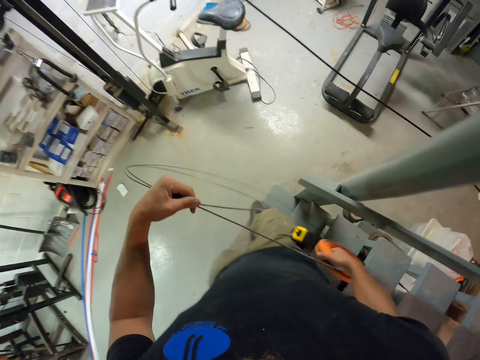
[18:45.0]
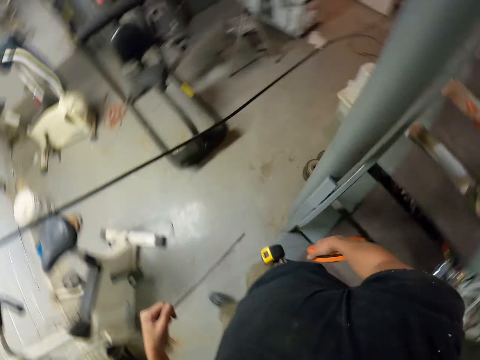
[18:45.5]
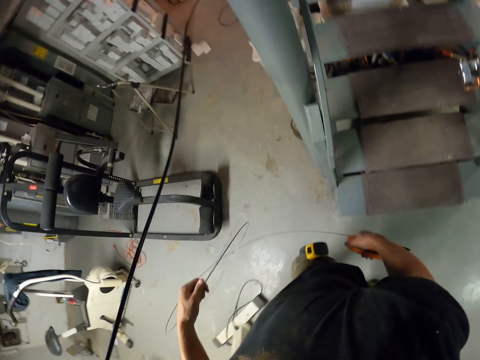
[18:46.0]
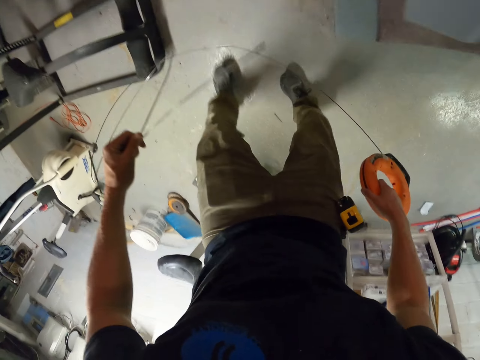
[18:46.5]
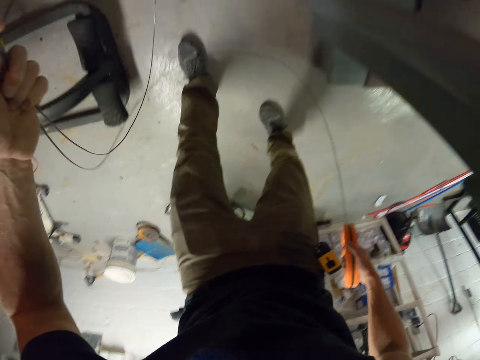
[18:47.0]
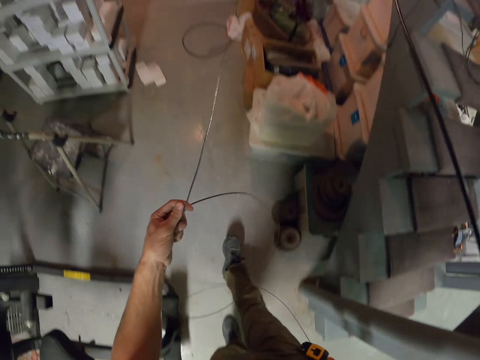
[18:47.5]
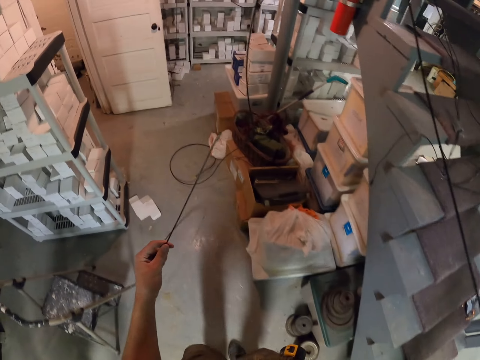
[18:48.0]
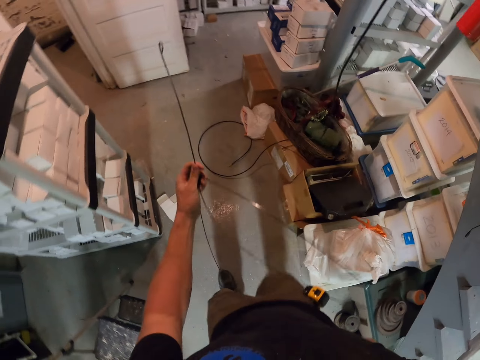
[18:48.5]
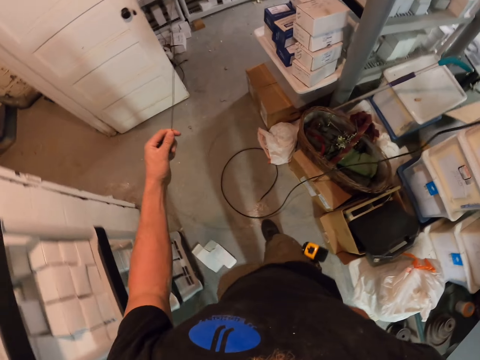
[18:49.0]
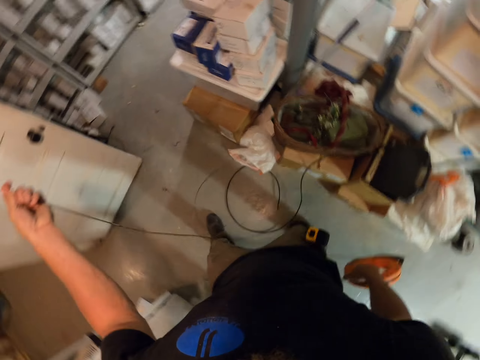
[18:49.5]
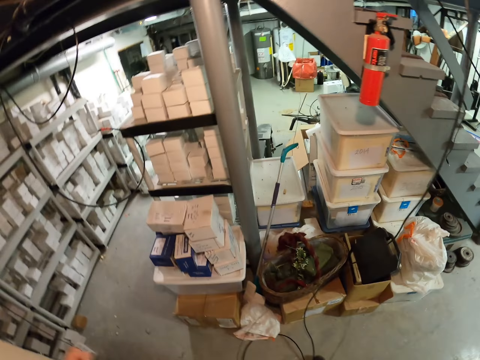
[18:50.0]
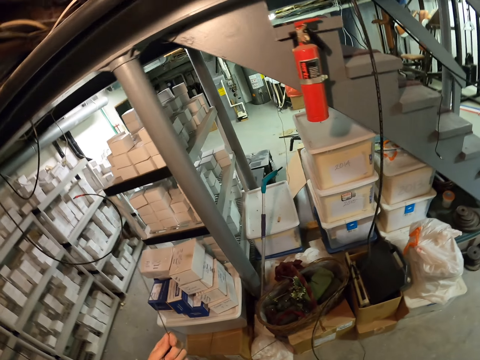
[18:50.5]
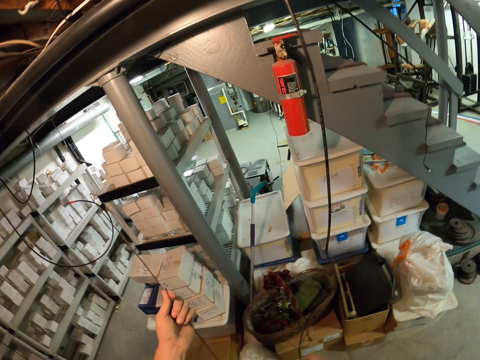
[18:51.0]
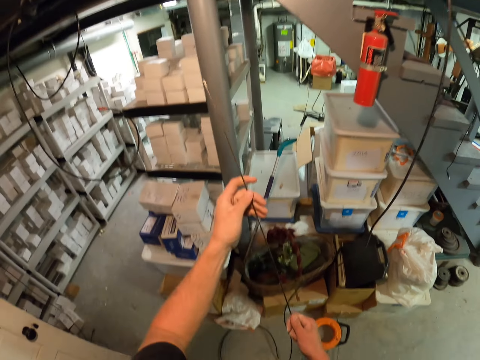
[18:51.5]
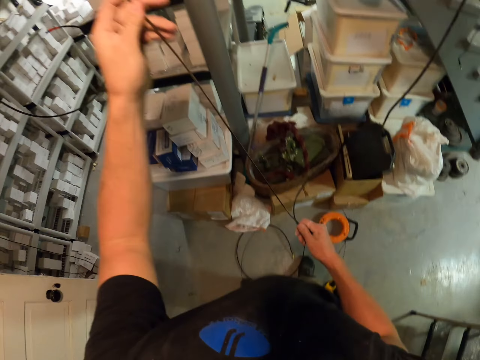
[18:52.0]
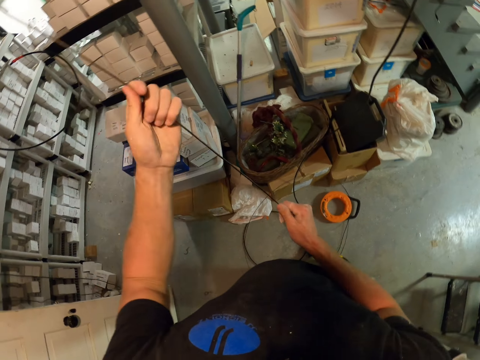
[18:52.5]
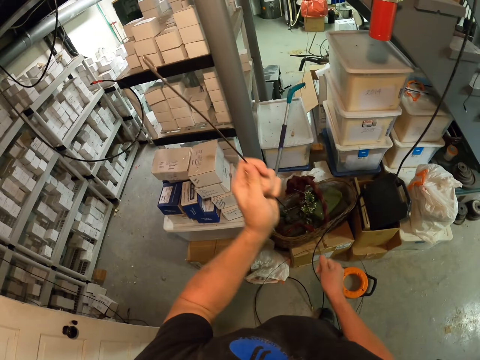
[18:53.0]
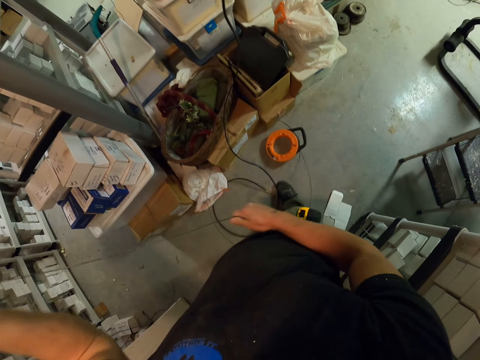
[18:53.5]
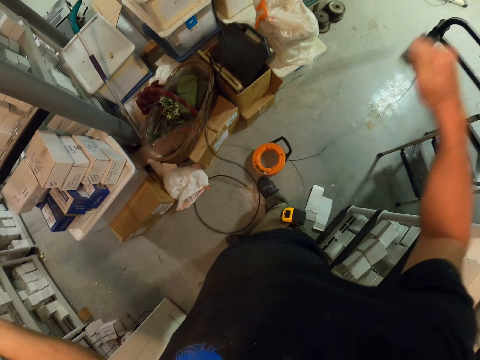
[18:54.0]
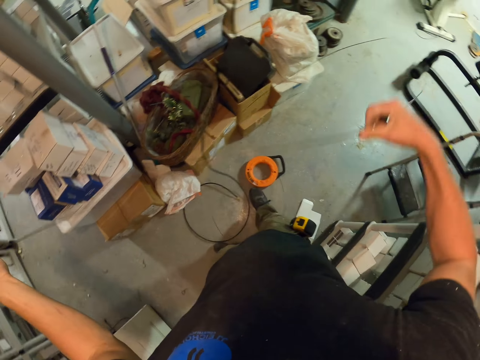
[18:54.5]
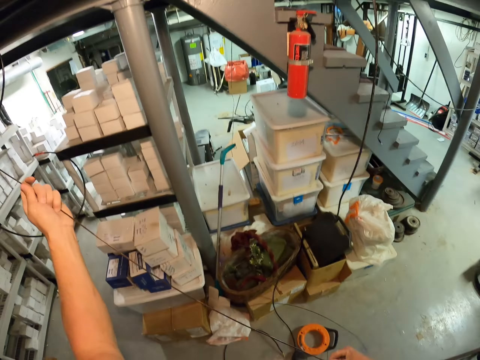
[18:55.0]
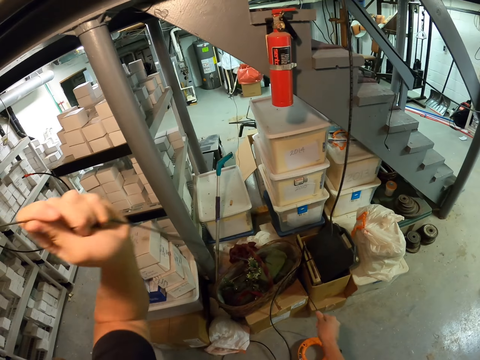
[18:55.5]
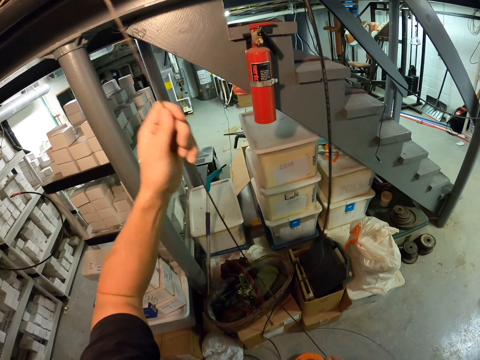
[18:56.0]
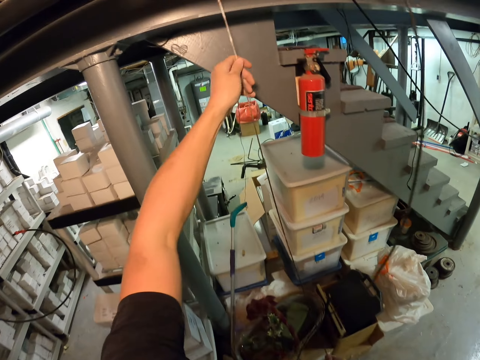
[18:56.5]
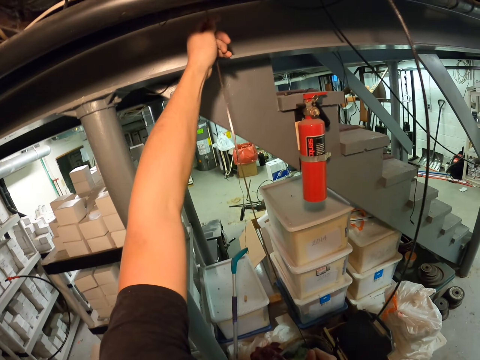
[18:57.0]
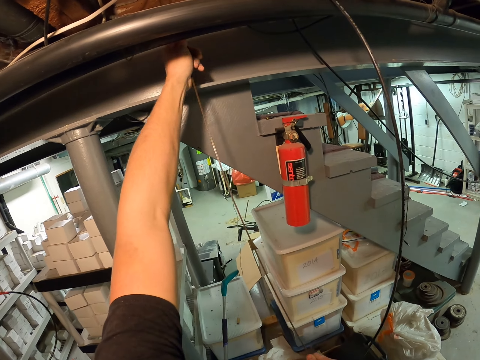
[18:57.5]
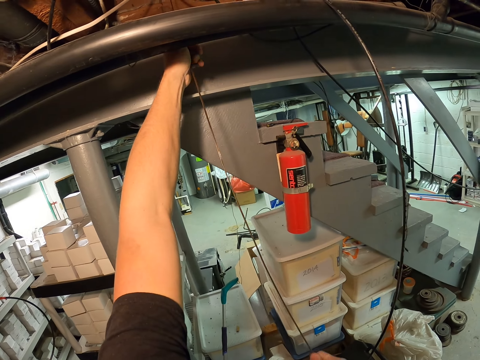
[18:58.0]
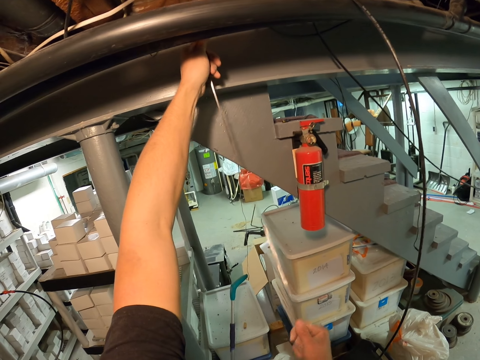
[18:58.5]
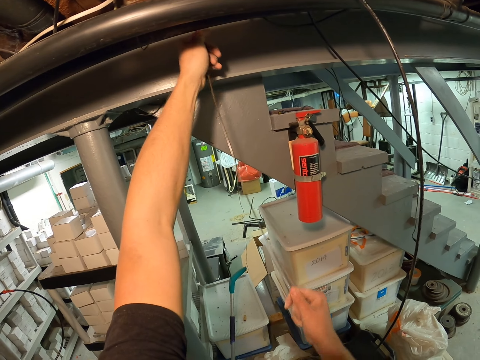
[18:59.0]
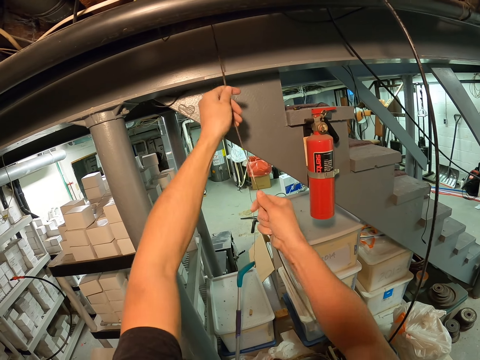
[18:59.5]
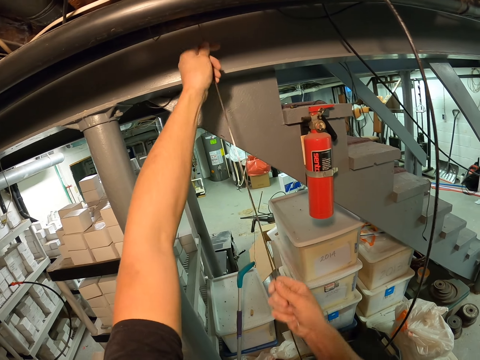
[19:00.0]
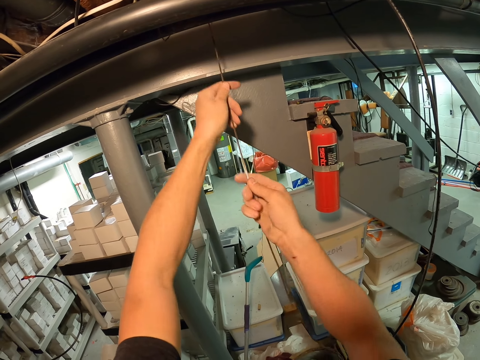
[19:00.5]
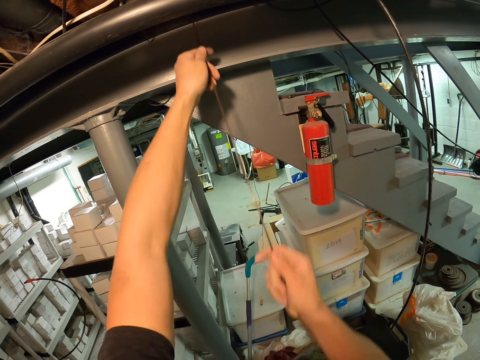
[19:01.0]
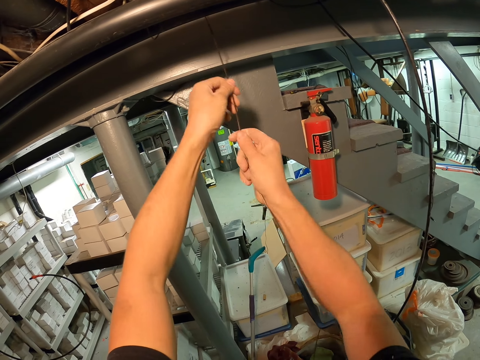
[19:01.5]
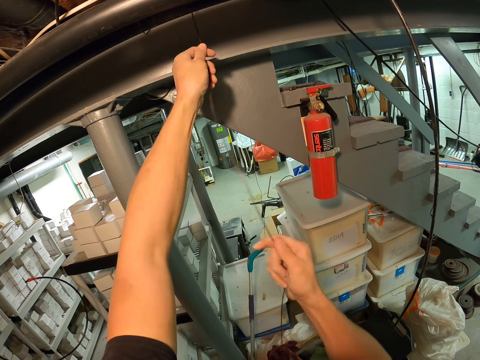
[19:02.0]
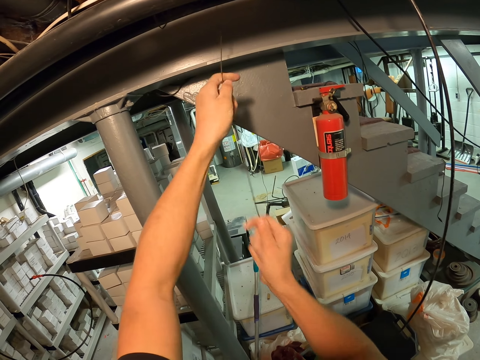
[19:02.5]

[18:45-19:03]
The camera wearer walks. They straighten the wire. They adjust the wire. They poke the wire on the roof. They insert the wire in the hole.

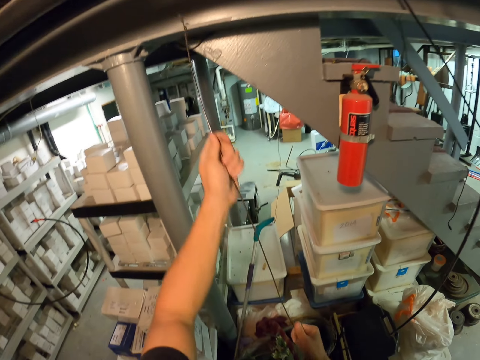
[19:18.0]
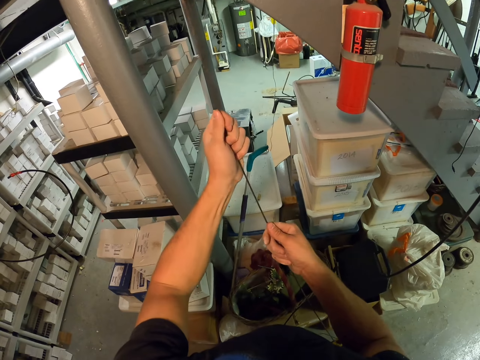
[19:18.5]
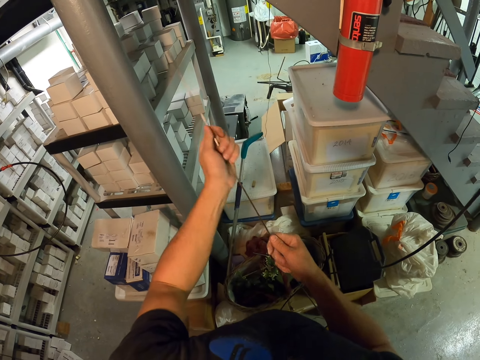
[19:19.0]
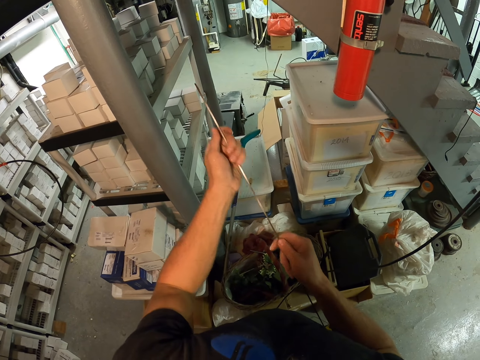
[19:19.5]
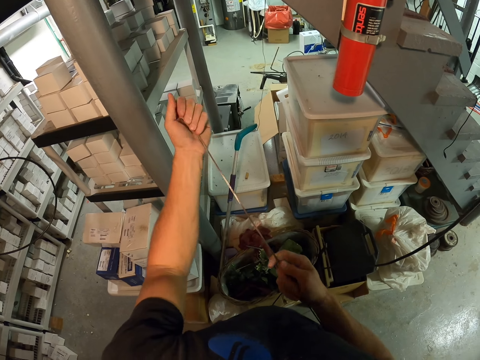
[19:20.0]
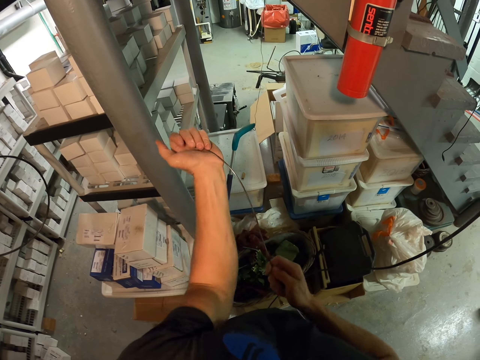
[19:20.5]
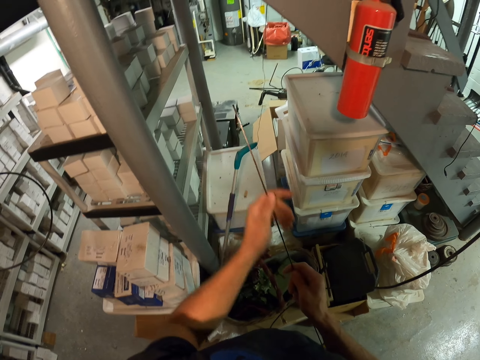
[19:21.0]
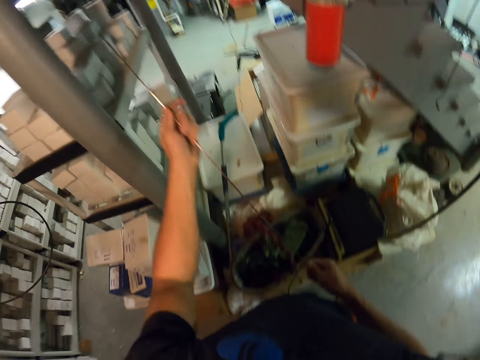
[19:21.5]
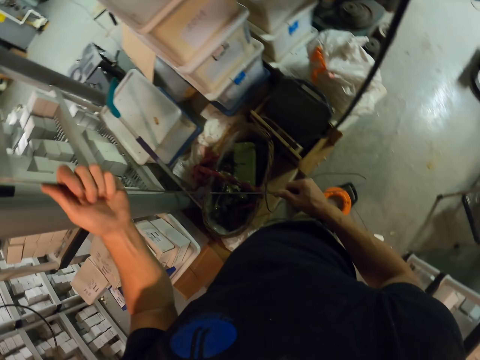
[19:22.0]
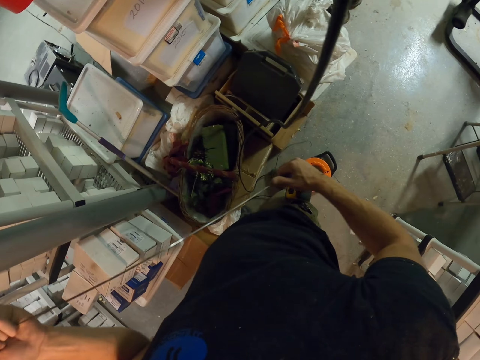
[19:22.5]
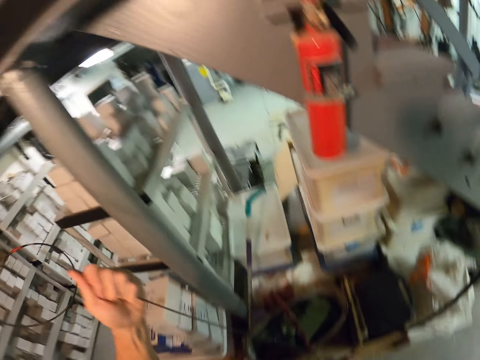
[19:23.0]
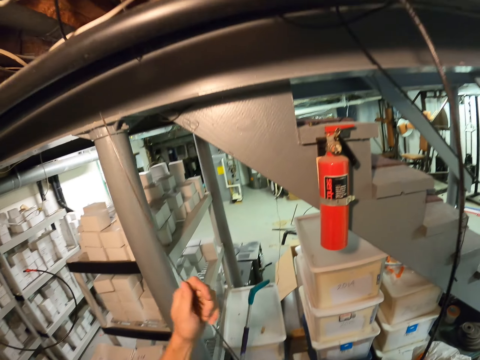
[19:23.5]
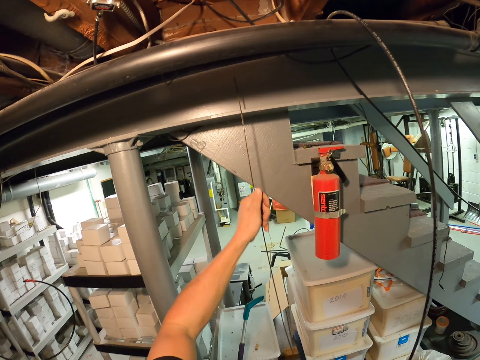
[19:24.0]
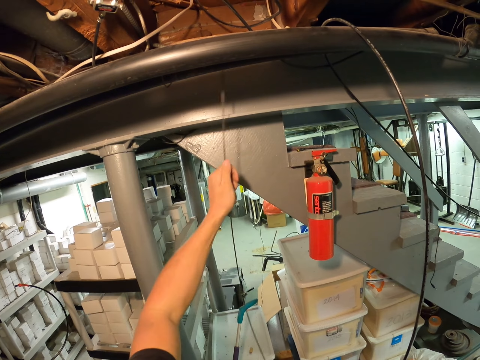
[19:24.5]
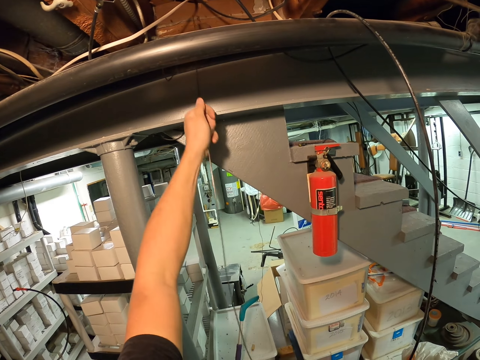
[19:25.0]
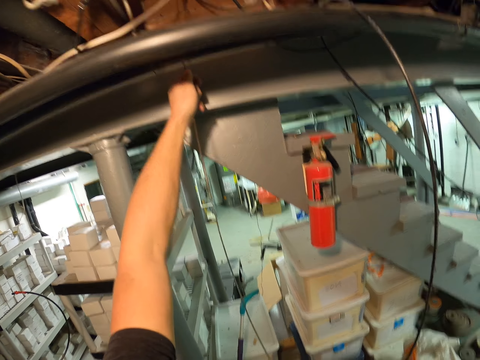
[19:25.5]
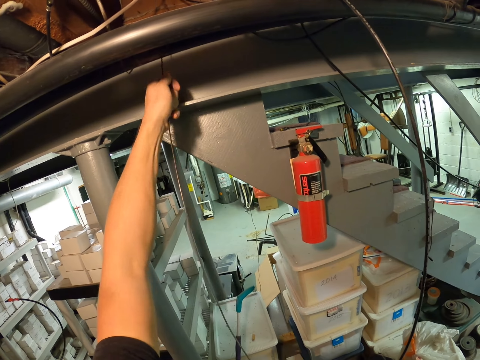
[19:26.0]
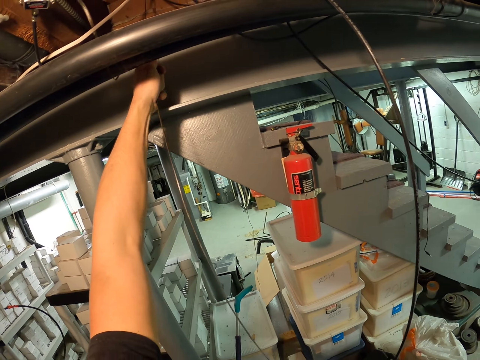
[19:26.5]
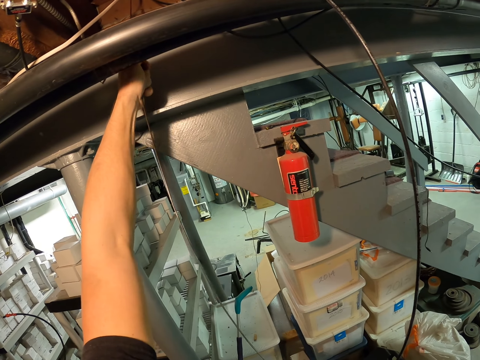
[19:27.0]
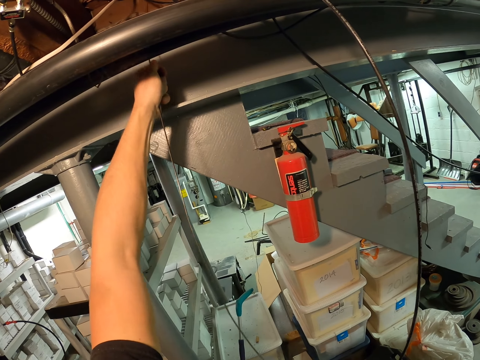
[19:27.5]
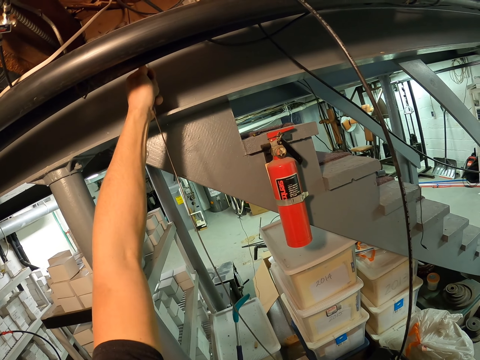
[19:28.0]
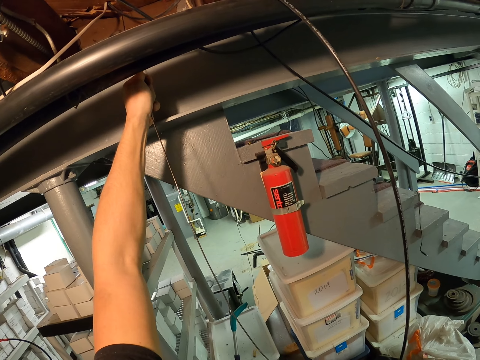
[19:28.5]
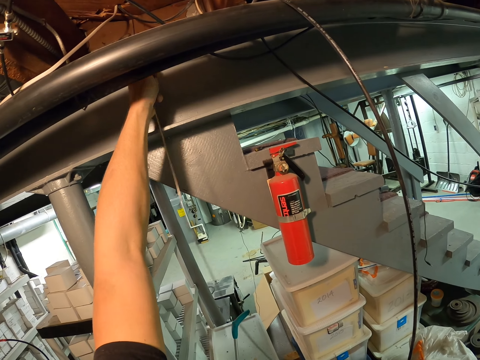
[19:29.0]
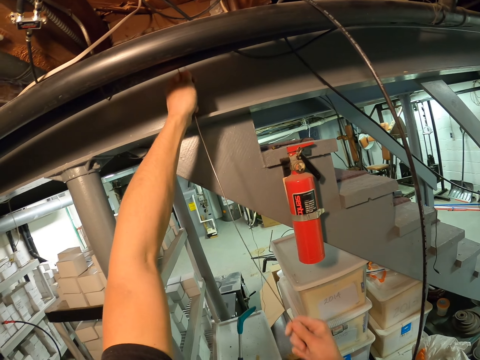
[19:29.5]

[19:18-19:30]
The camera wearer straightens the wire. They poke the wire on the roof.
